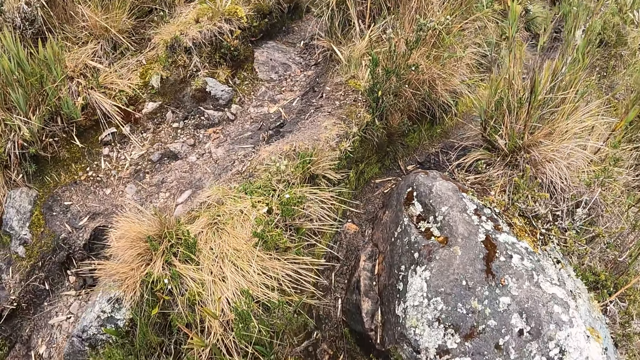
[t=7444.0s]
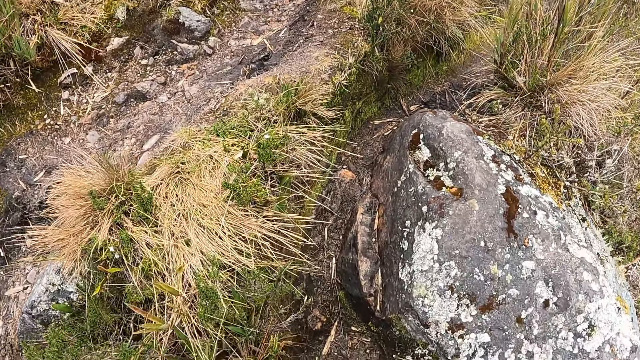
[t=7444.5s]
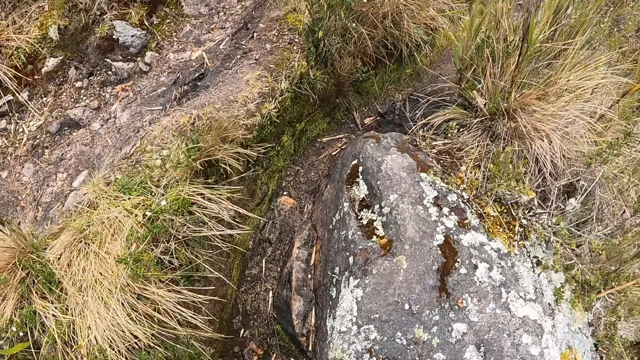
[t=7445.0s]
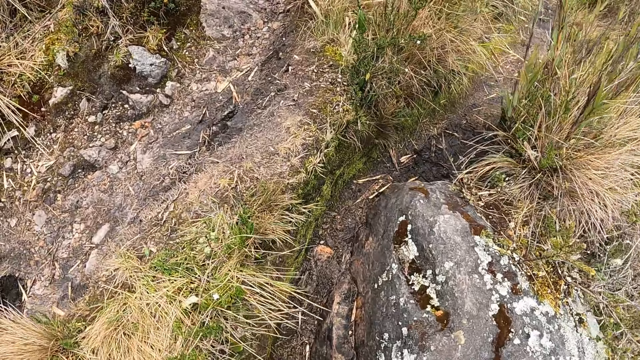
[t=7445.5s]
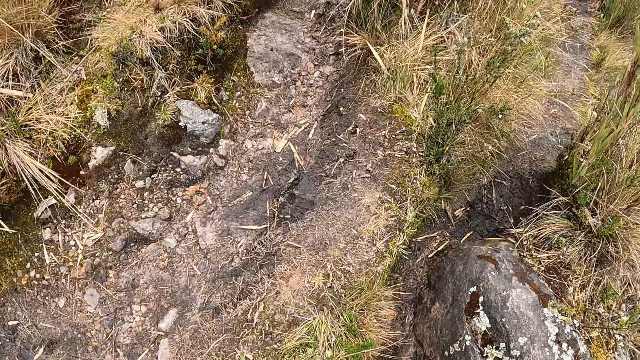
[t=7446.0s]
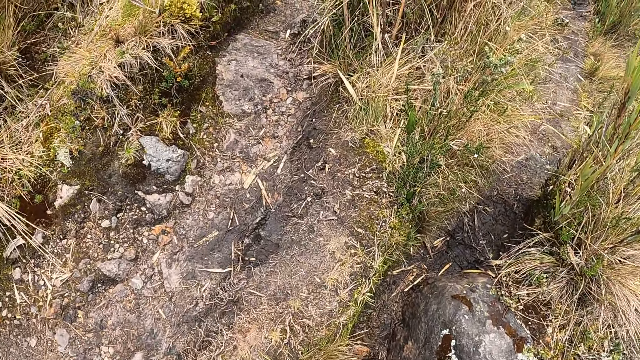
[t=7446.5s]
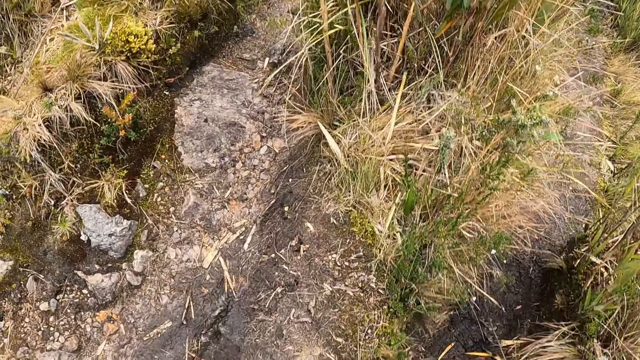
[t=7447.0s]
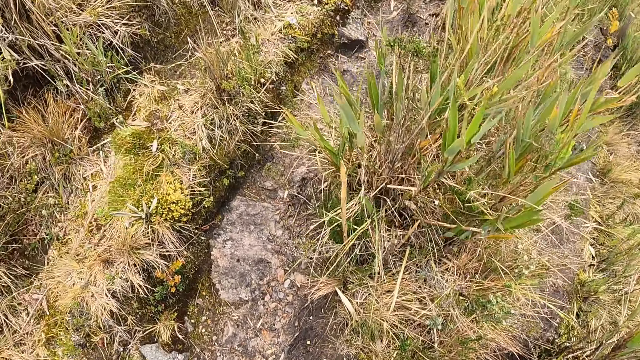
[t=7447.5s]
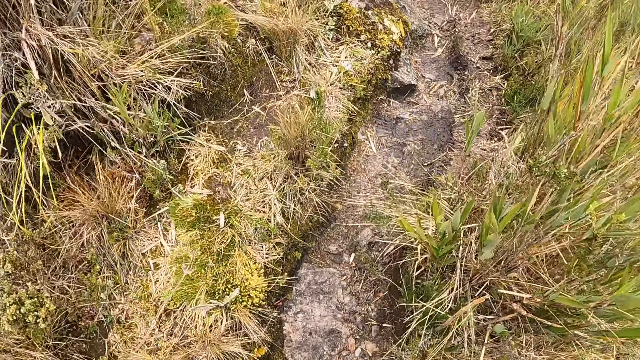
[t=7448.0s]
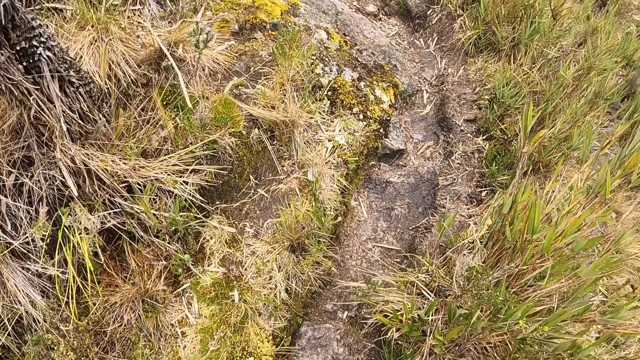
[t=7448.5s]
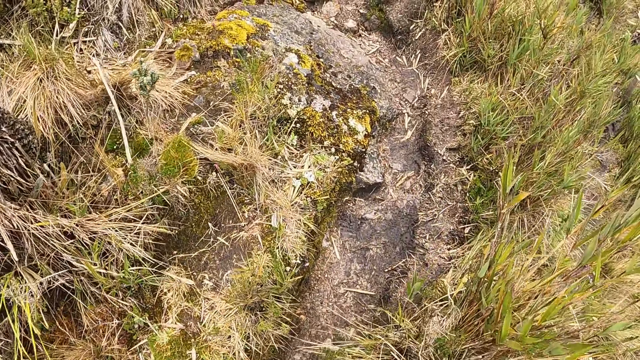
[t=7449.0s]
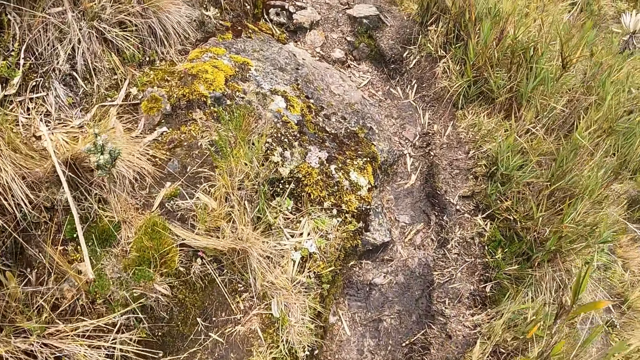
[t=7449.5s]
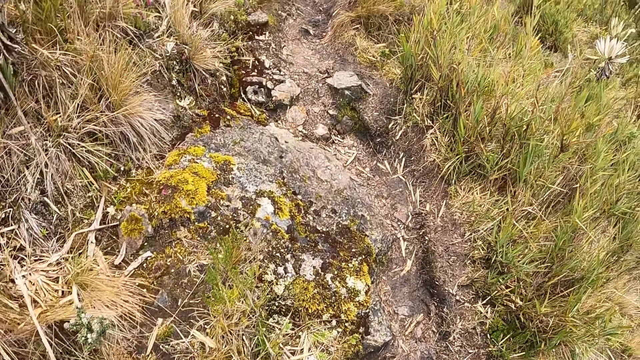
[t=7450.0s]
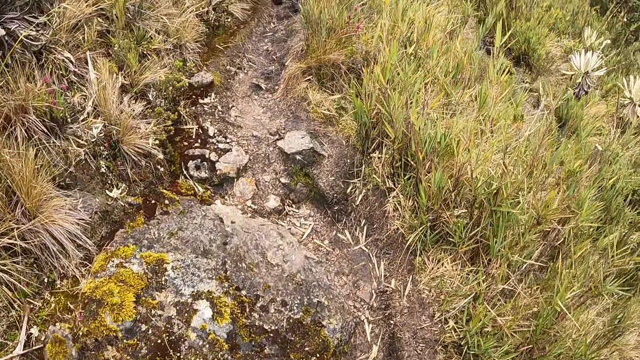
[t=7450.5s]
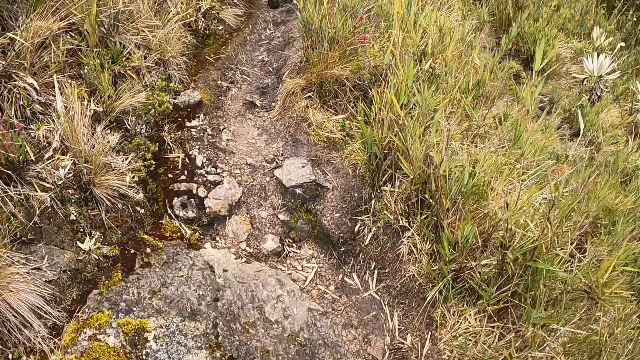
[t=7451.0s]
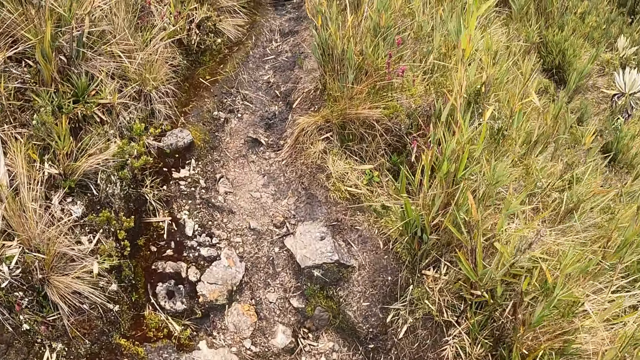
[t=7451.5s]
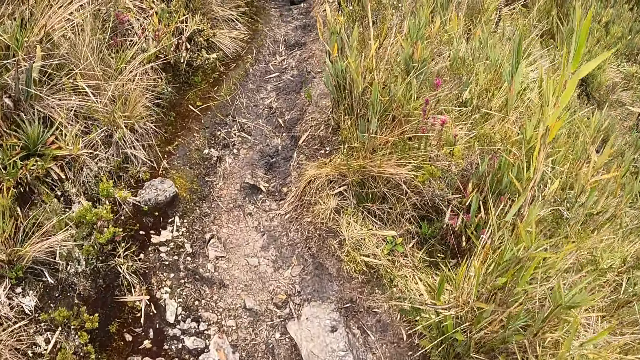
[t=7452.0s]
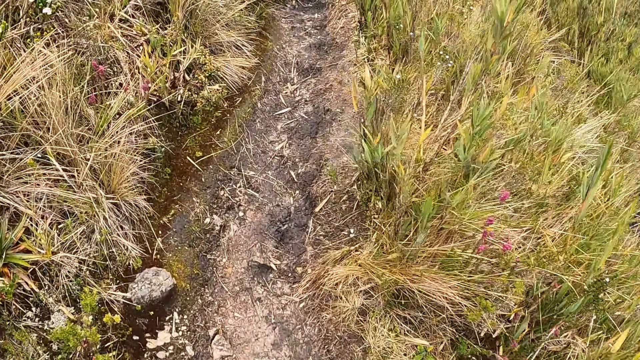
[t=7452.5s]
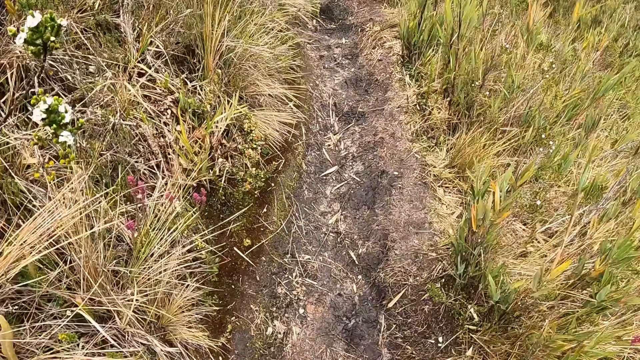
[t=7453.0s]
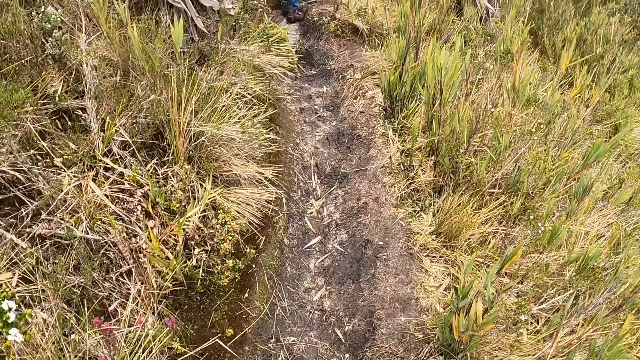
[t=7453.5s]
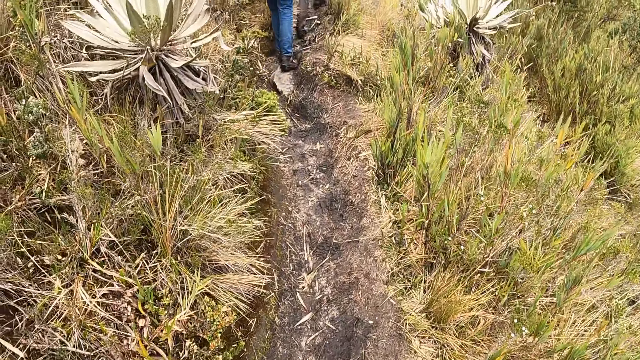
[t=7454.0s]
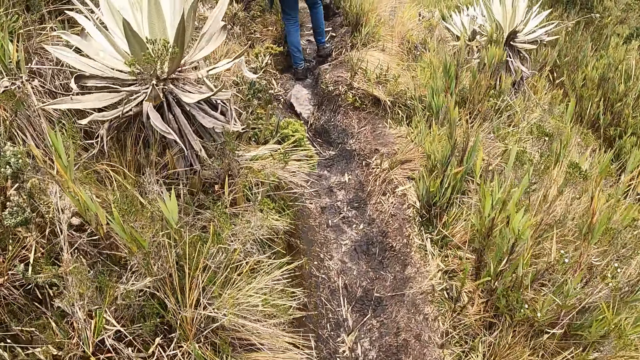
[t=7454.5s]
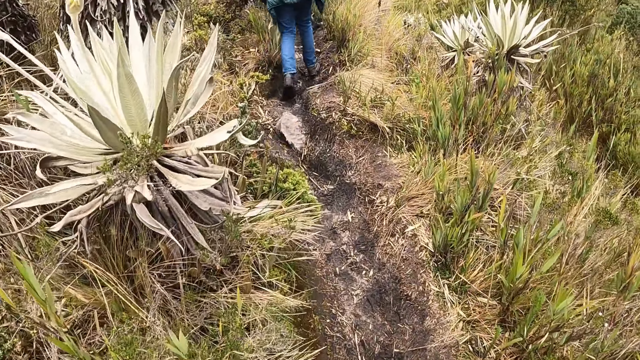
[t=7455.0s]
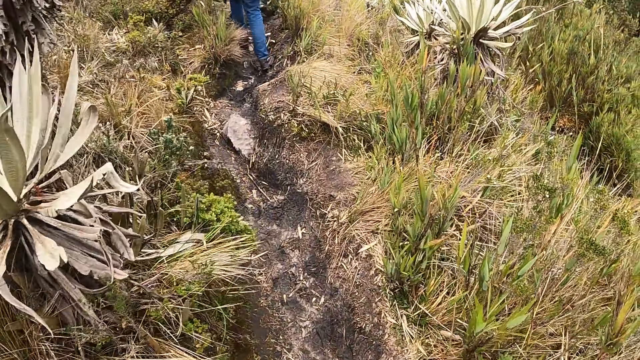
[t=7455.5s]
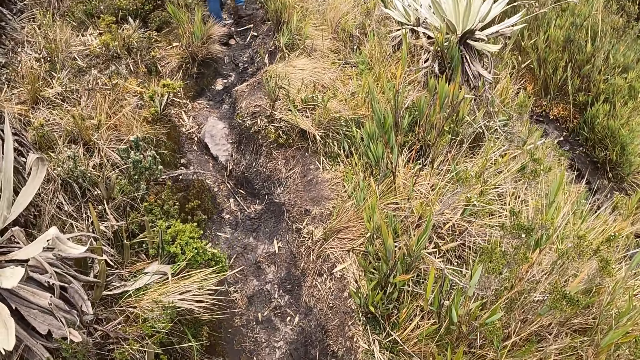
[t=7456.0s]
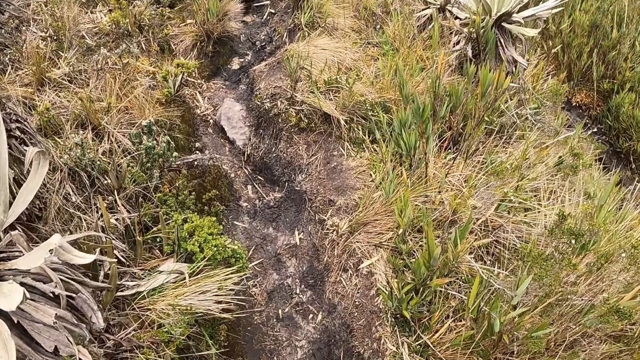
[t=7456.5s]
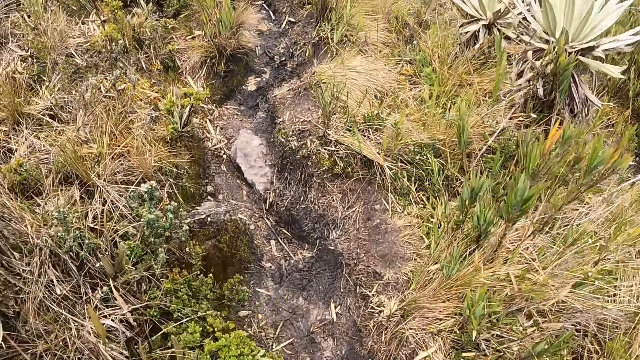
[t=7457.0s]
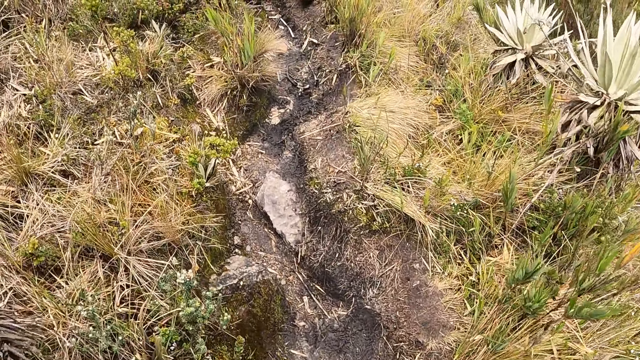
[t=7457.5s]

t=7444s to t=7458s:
The camera wearer looks at the ground. They walk around the forest.

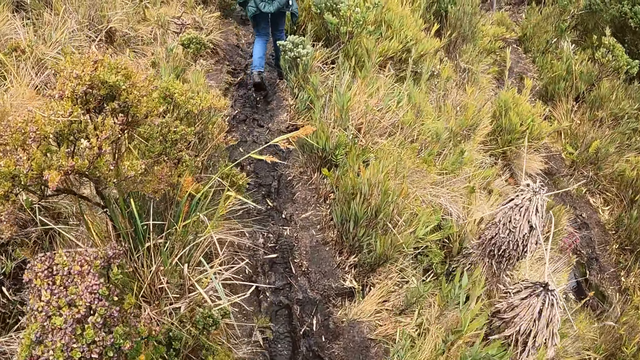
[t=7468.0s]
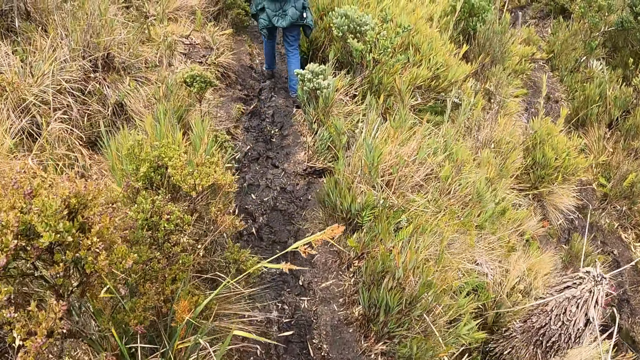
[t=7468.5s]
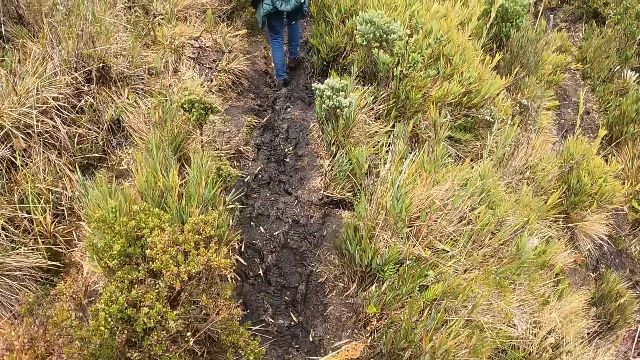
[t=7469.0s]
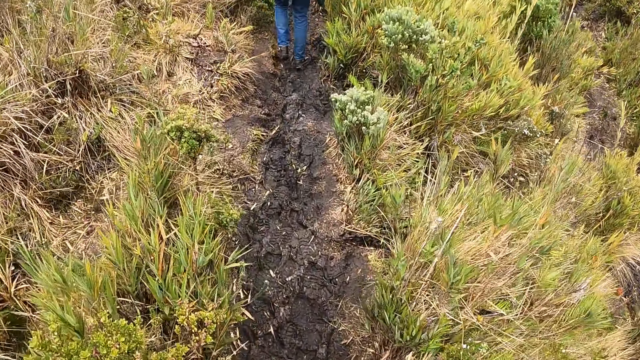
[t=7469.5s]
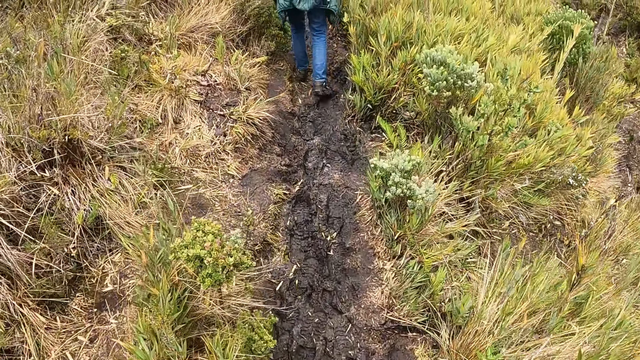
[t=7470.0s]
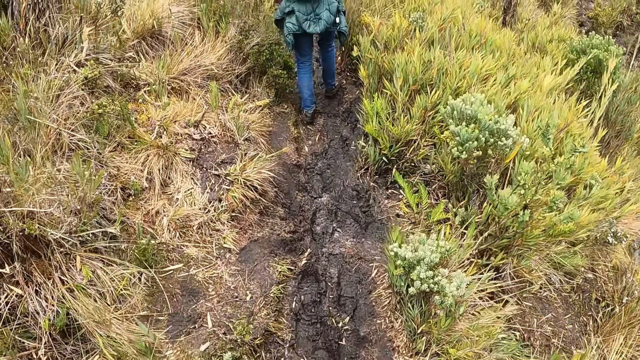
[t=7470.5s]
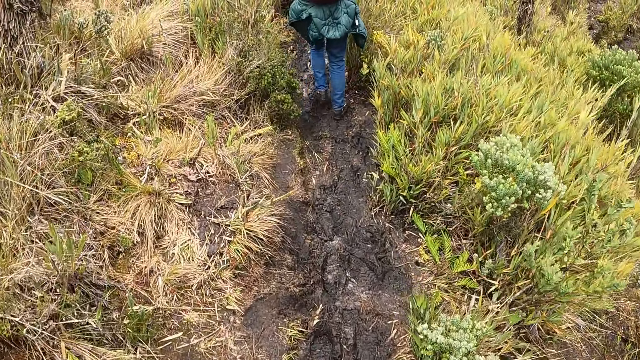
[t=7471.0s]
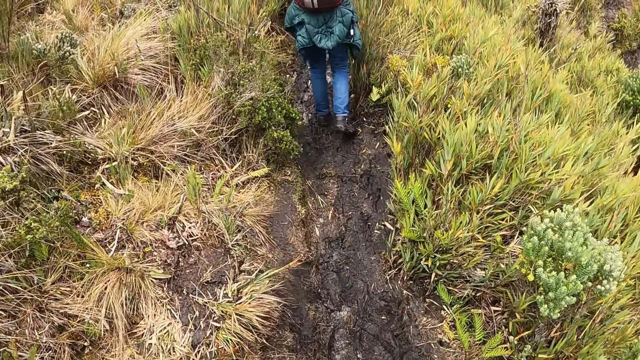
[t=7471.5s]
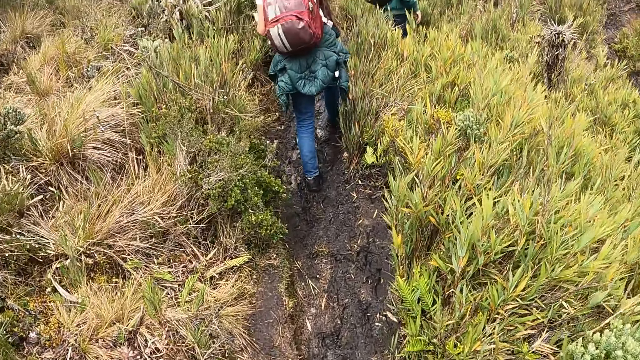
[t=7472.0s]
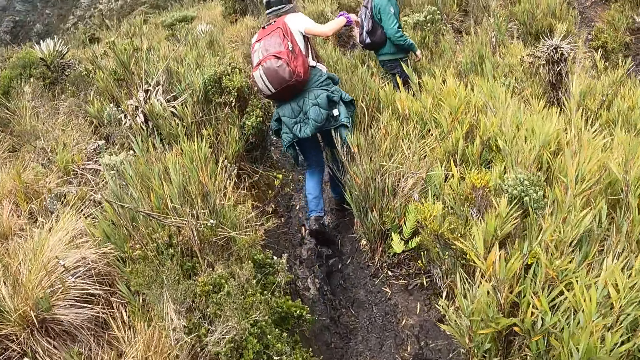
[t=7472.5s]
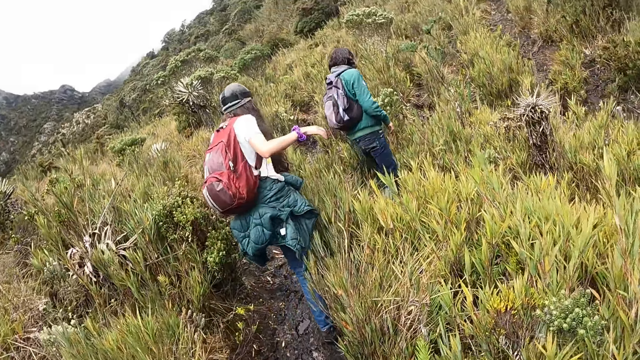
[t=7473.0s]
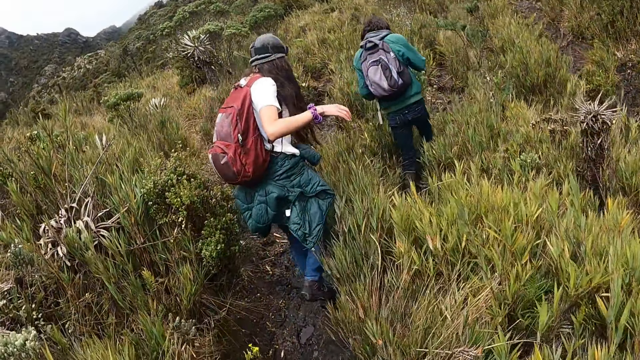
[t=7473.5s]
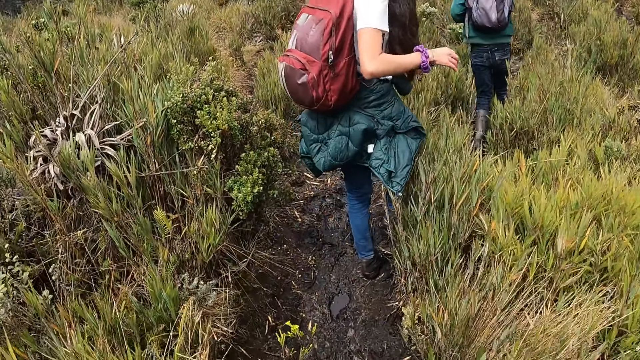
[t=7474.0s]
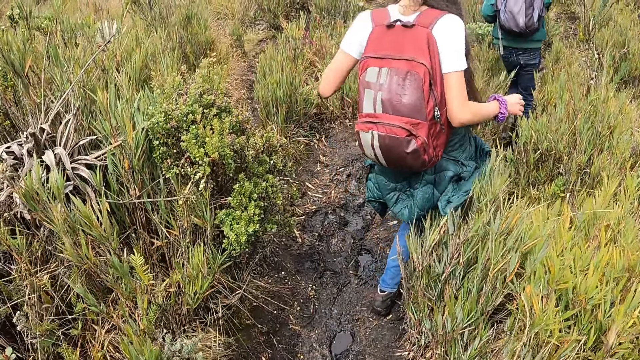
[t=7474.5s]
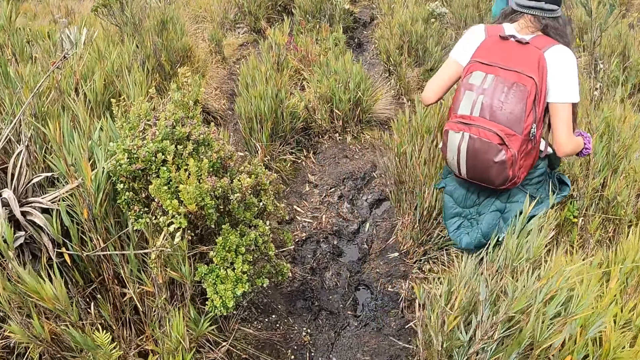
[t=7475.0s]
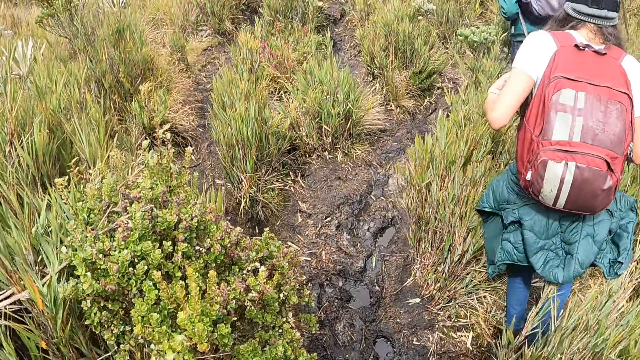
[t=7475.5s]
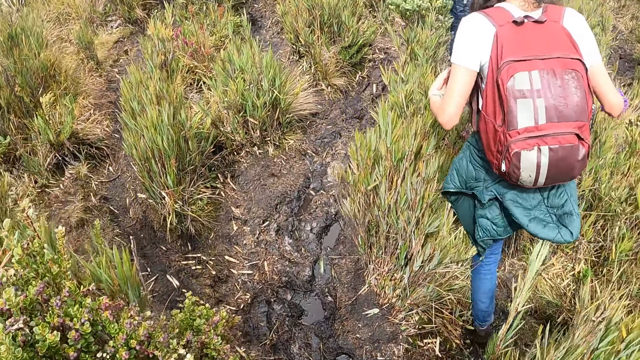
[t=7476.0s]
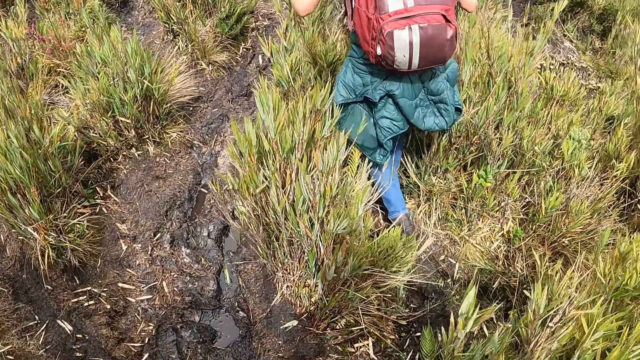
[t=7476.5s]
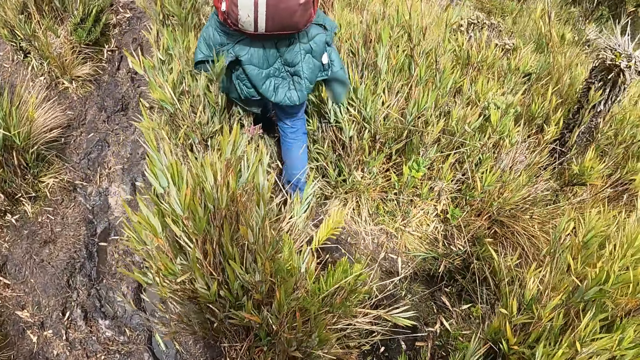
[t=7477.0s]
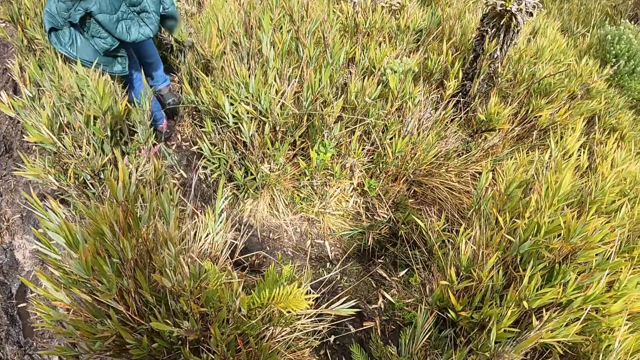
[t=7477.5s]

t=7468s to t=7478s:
A man walks on the field.
